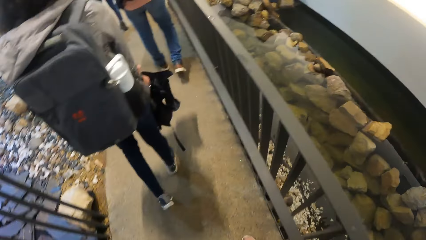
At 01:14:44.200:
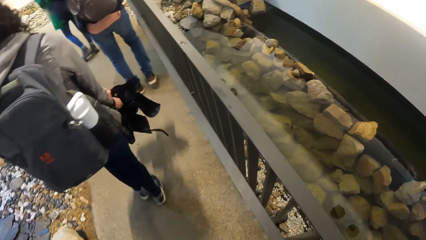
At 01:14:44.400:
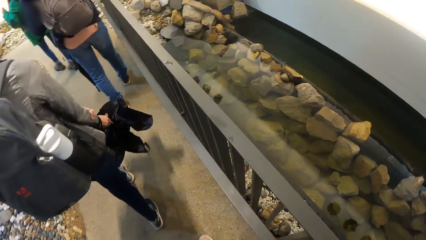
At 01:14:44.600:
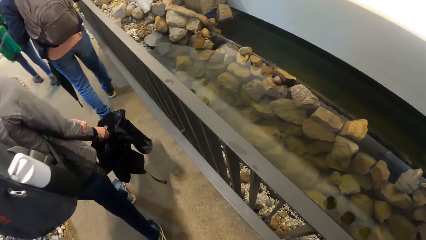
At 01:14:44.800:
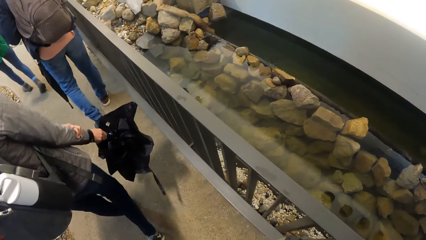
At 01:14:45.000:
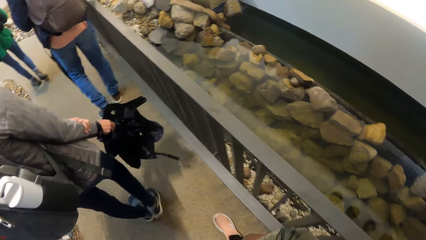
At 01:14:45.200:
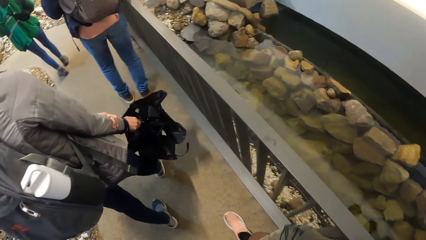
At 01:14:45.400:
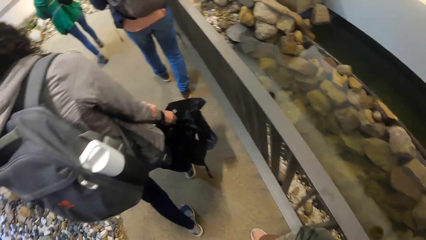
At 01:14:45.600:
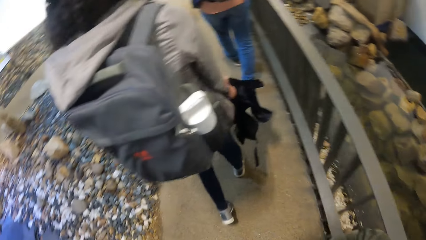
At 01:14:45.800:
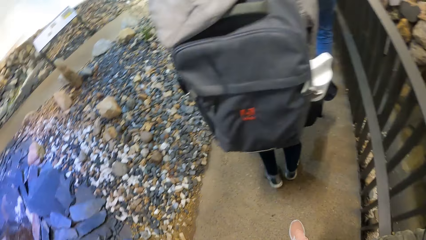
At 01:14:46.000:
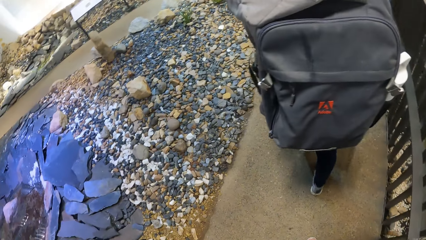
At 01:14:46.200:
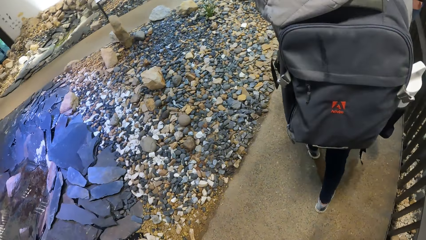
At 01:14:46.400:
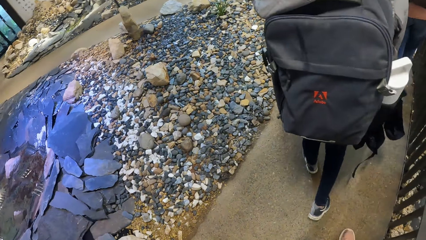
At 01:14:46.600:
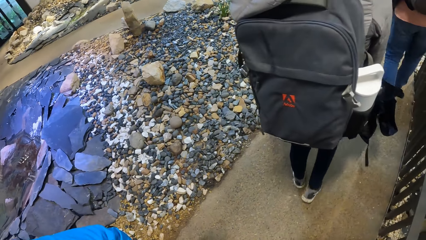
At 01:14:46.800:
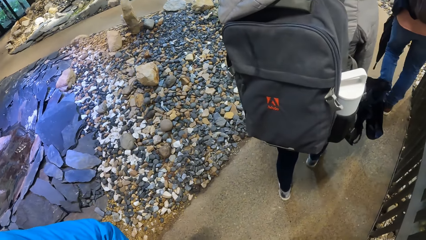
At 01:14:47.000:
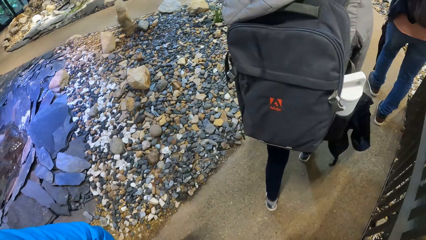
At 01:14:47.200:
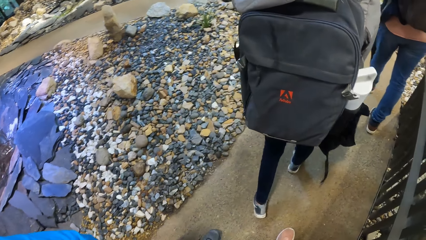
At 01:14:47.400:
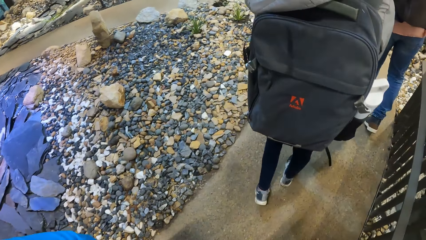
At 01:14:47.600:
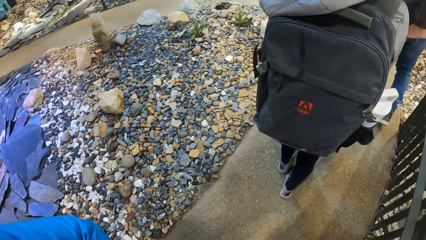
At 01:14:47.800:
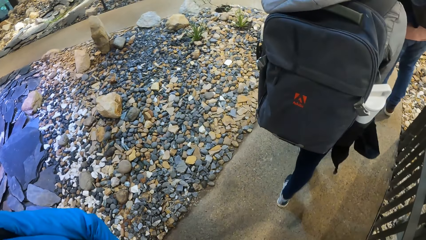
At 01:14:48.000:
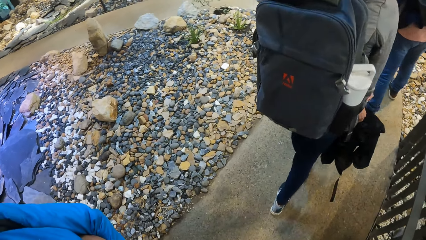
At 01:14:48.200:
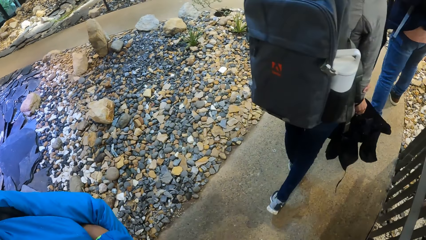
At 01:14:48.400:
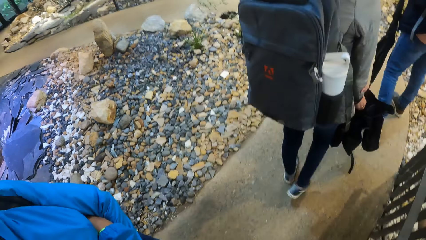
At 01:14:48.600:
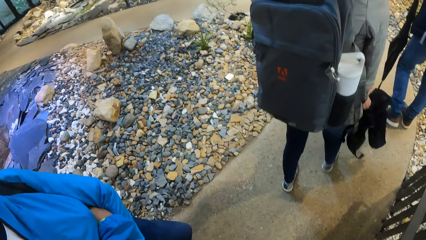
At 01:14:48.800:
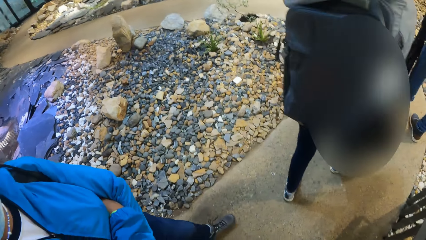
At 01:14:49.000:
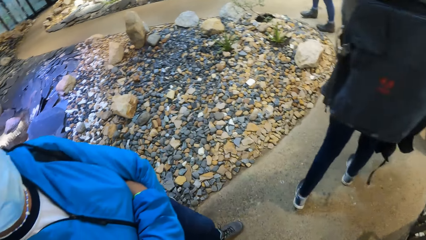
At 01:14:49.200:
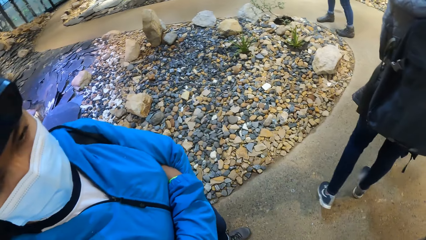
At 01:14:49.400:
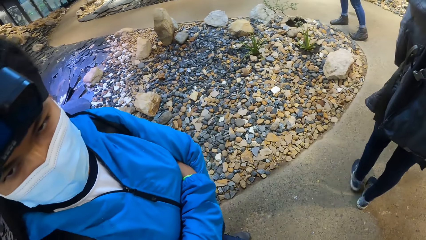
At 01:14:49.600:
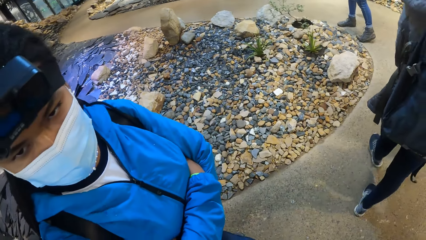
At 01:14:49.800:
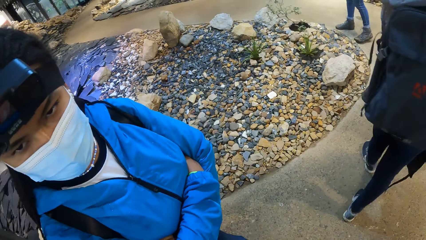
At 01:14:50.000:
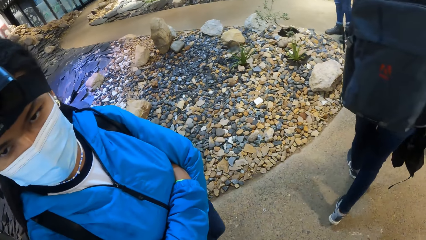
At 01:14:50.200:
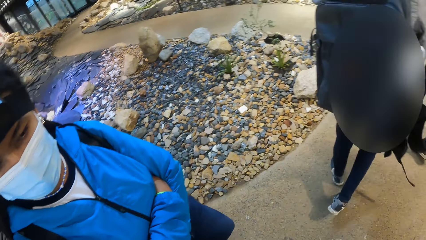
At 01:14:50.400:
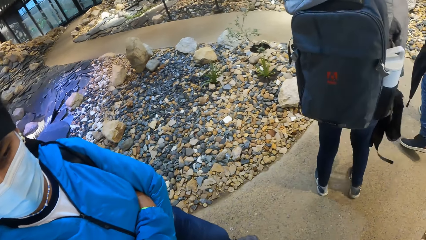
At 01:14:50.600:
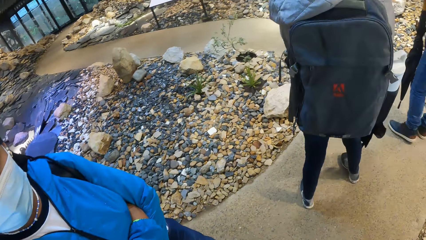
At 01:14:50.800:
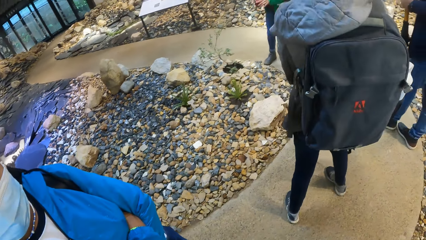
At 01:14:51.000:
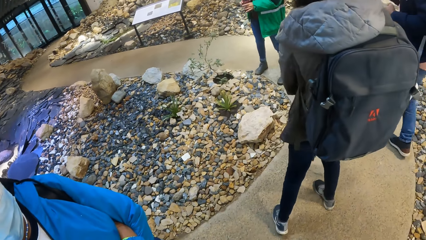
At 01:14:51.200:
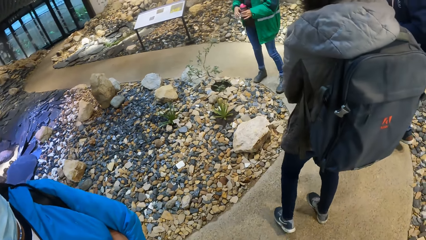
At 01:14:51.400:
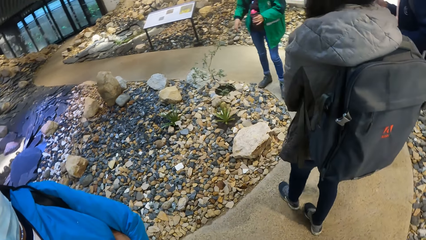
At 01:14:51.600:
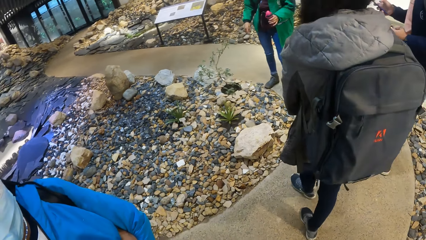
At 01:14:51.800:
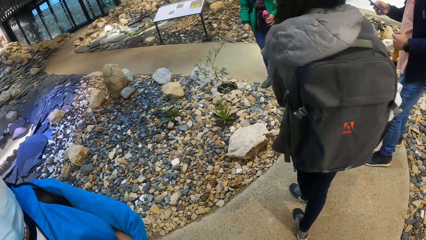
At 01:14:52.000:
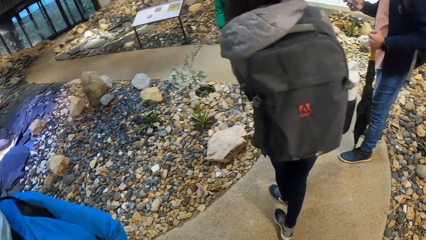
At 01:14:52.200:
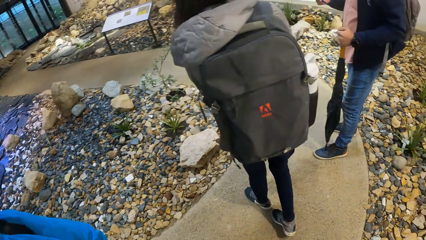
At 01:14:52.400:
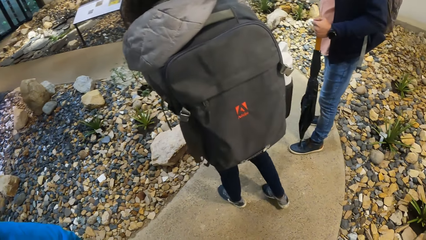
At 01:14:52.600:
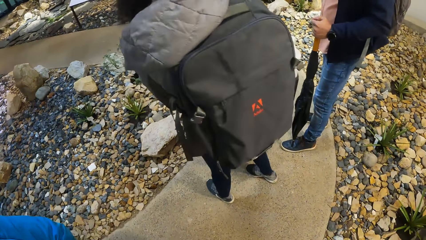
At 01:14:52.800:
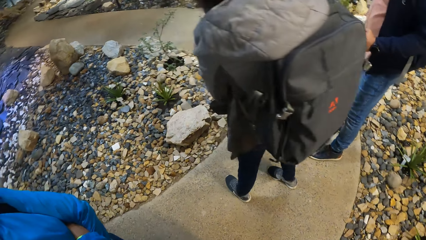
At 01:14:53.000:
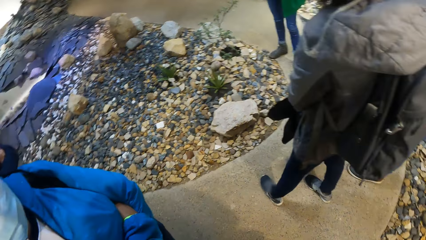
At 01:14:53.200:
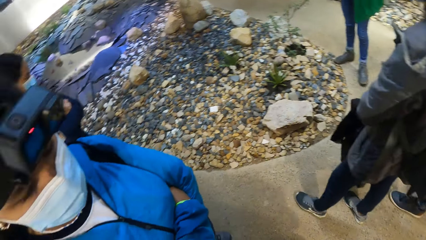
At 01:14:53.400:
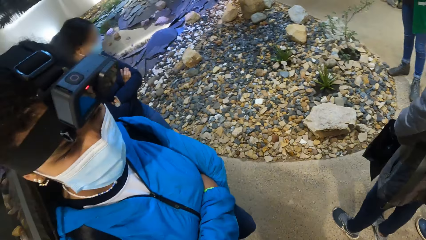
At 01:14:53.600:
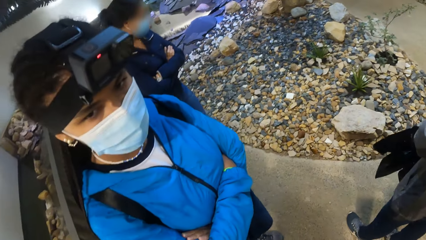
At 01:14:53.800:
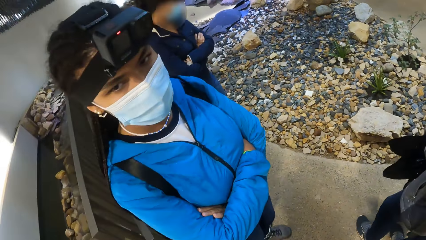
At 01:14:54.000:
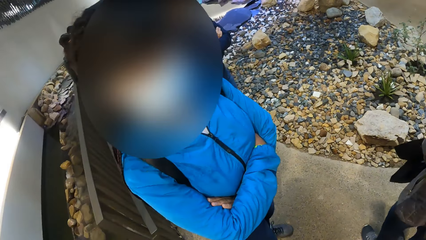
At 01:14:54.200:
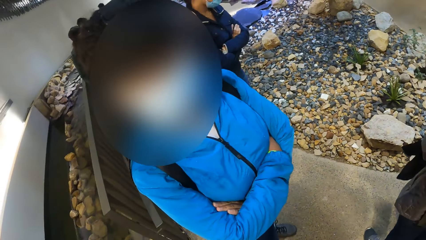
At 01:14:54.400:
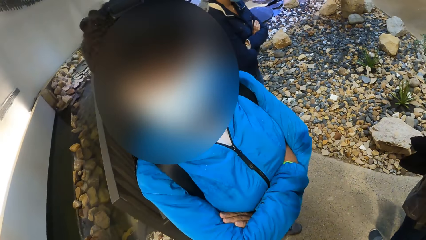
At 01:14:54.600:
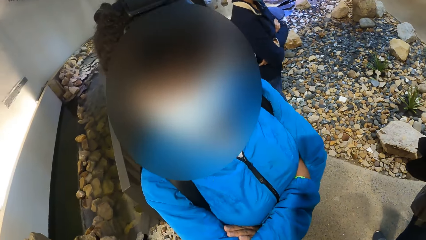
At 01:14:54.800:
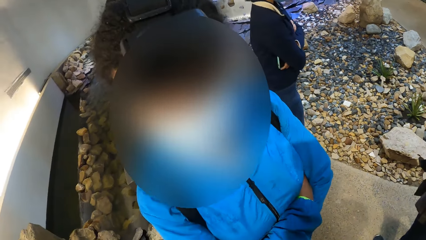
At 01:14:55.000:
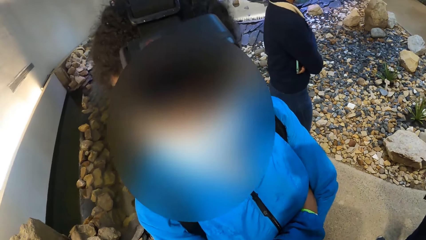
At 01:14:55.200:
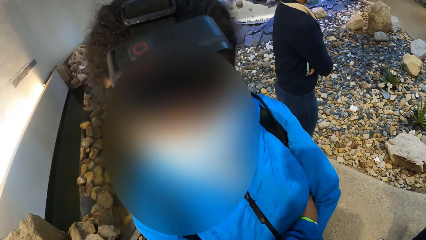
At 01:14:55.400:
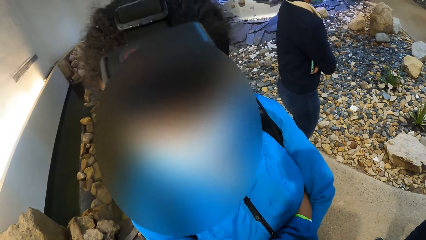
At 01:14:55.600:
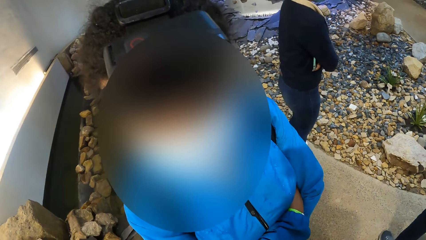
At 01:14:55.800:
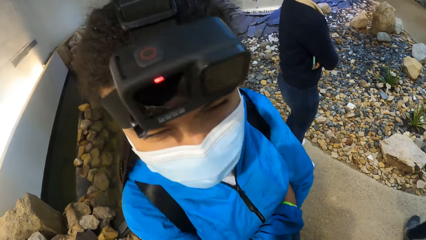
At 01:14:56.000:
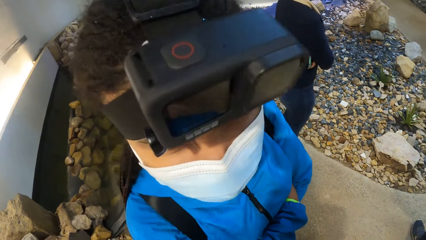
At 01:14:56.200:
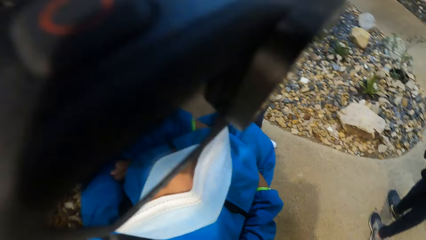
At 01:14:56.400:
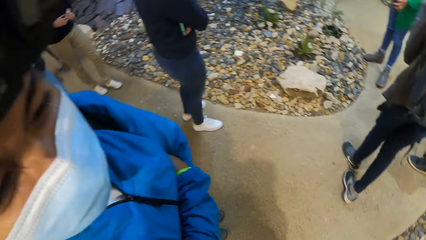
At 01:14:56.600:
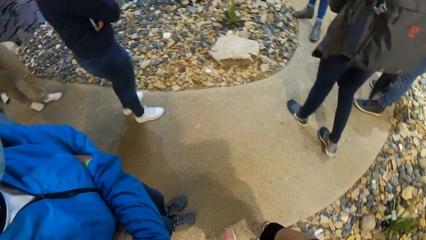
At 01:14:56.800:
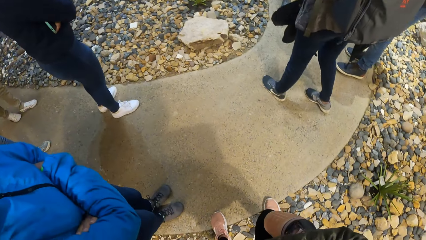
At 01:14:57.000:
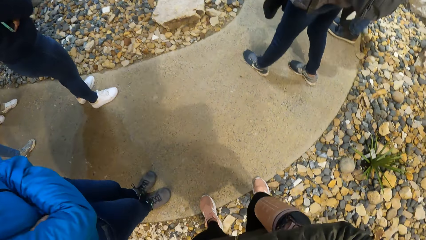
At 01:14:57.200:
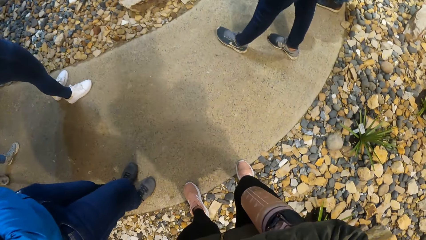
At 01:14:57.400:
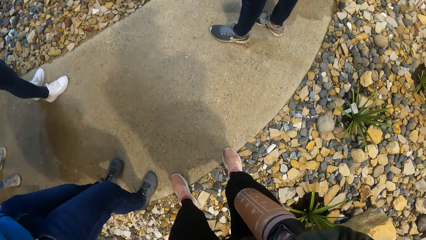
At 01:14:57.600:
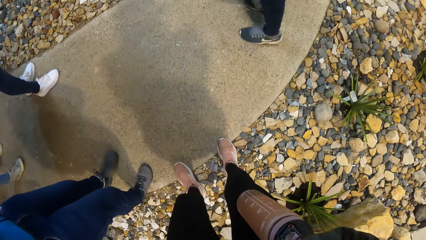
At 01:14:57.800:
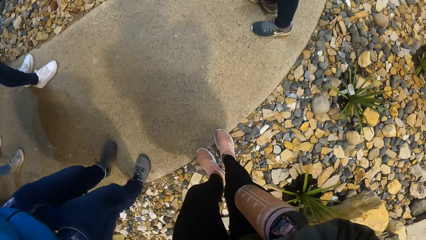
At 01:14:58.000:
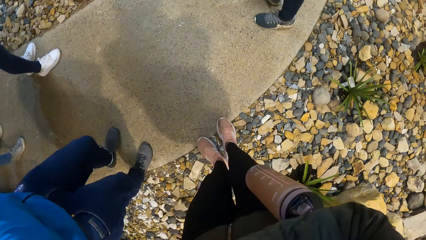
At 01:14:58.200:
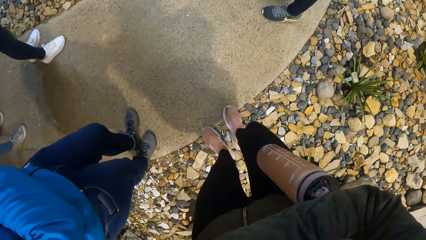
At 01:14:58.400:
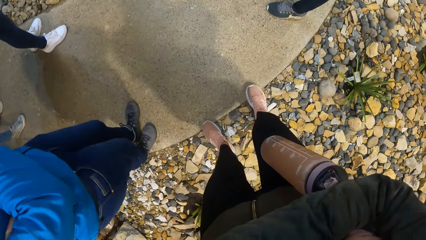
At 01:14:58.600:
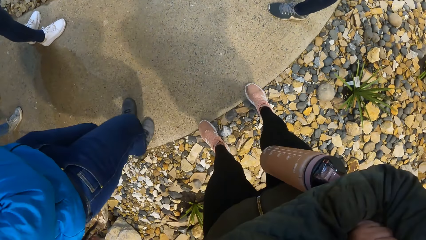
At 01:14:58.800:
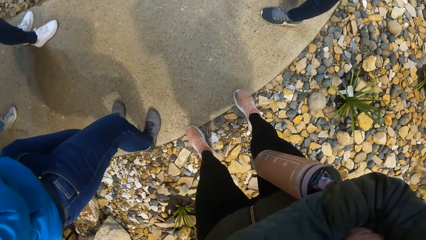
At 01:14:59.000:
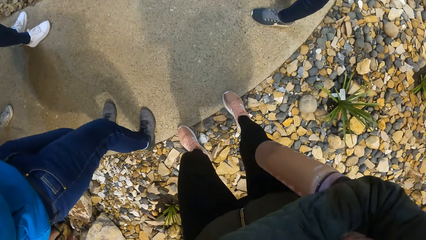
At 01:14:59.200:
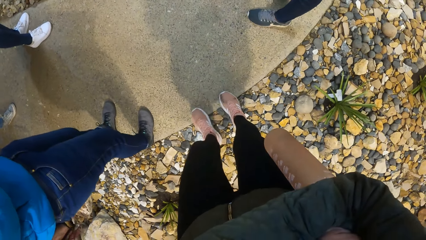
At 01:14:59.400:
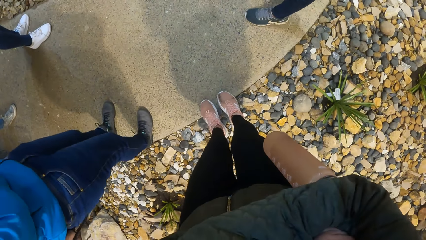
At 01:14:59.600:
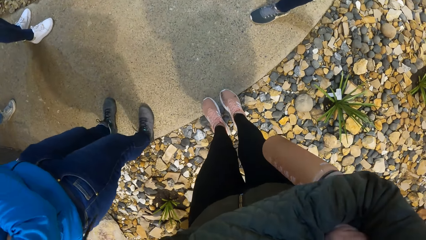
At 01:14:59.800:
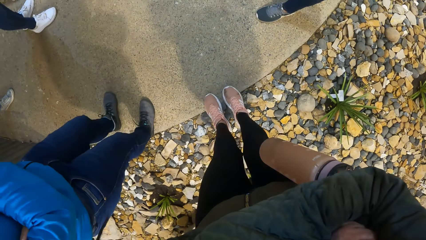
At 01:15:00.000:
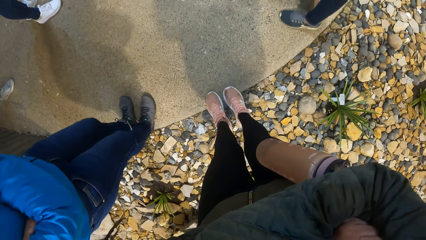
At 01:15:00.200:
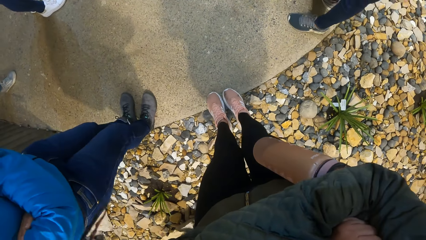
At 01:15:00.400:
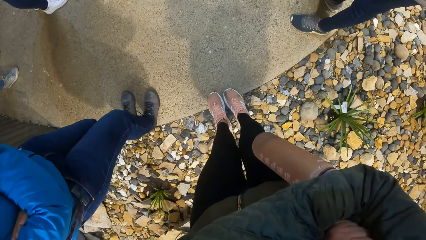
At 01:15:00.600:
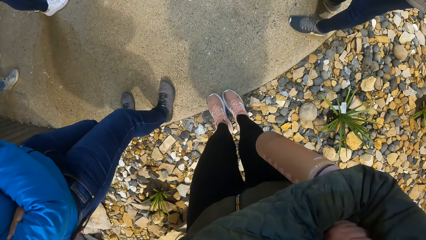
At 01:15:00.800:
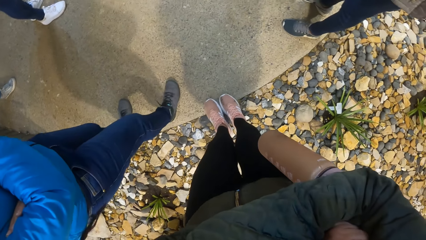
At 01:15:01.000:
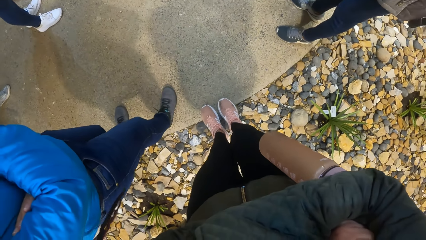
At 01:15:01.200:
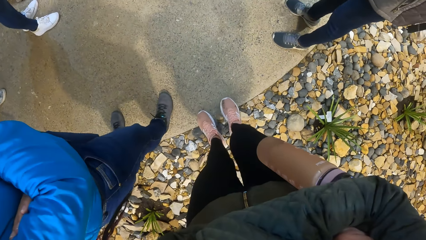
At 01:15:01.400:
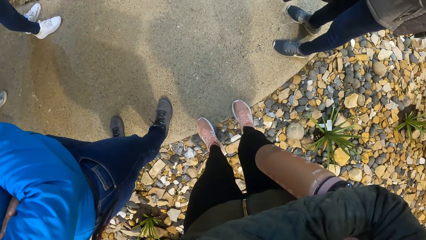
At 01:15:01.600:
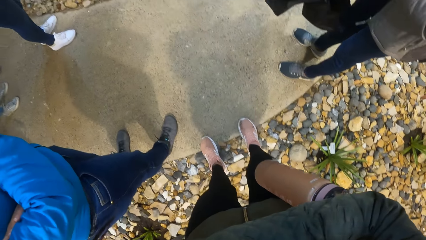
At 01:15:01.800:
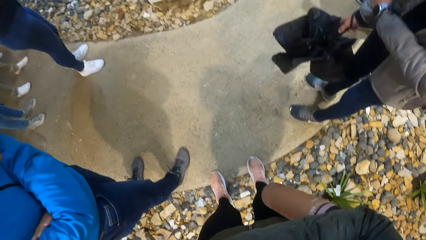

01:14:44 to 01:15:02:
The camera wearer waits with the group of people in the exhibition hall. They interact with a woman. They move aside.
